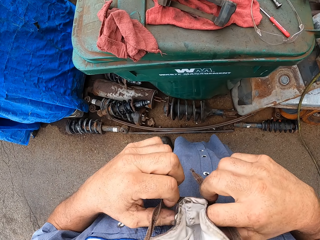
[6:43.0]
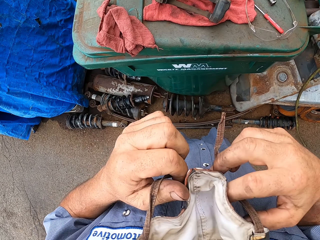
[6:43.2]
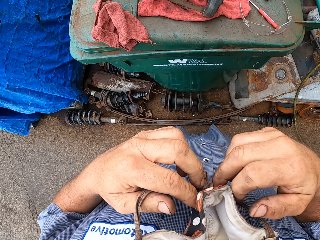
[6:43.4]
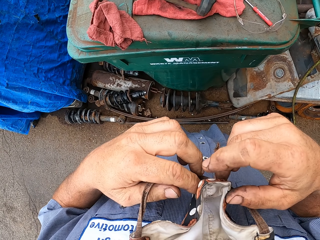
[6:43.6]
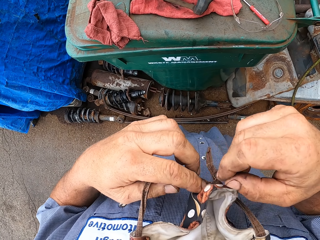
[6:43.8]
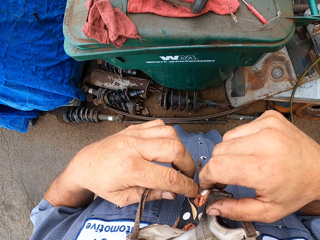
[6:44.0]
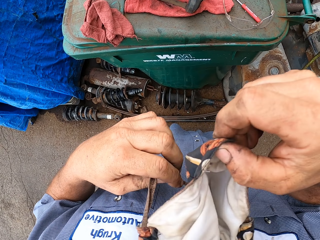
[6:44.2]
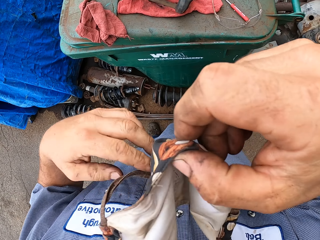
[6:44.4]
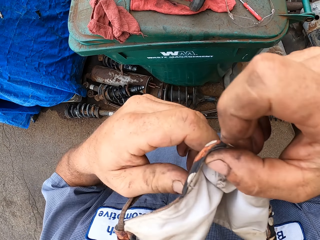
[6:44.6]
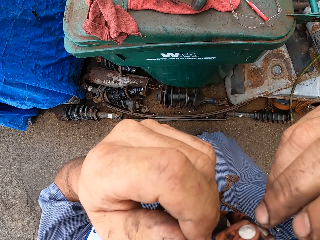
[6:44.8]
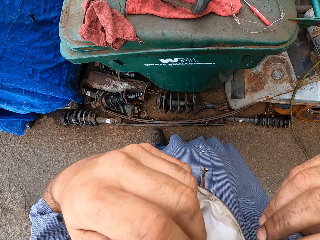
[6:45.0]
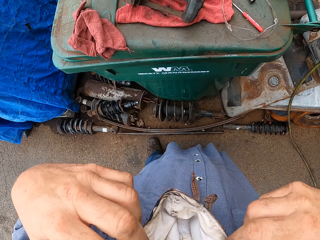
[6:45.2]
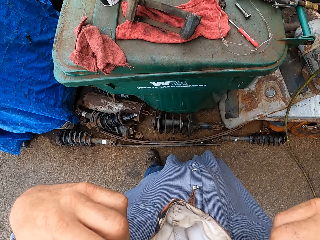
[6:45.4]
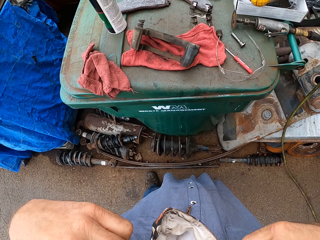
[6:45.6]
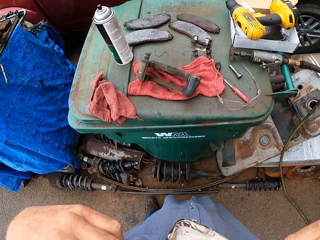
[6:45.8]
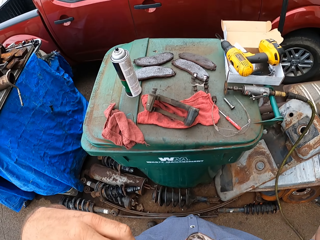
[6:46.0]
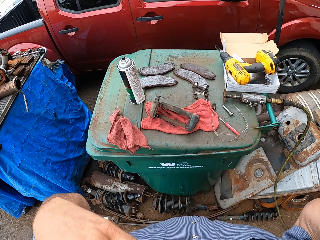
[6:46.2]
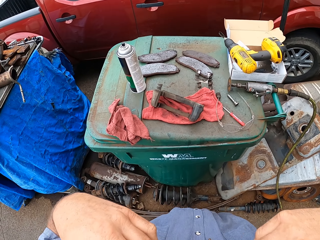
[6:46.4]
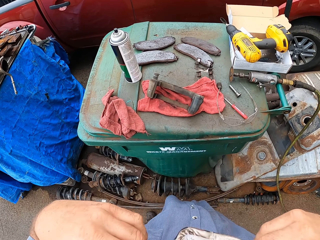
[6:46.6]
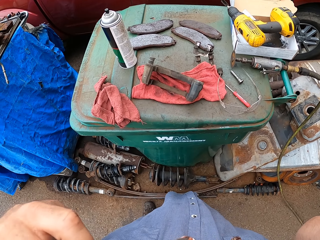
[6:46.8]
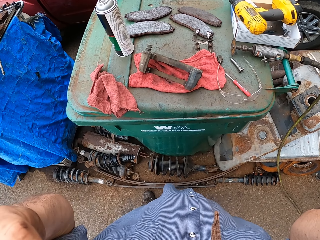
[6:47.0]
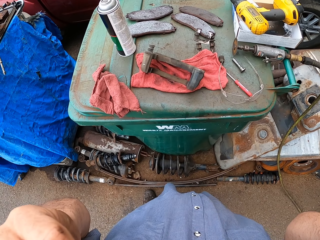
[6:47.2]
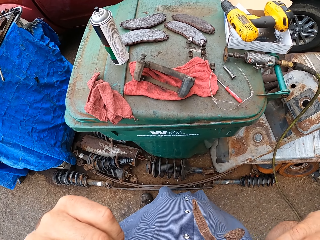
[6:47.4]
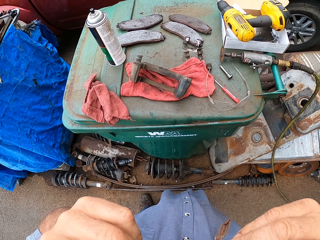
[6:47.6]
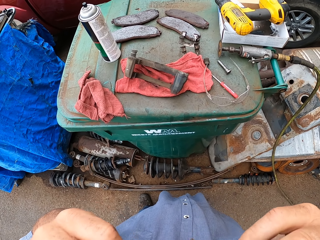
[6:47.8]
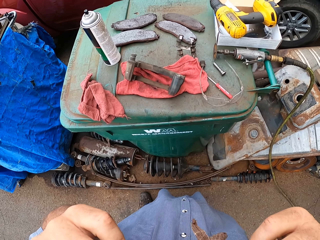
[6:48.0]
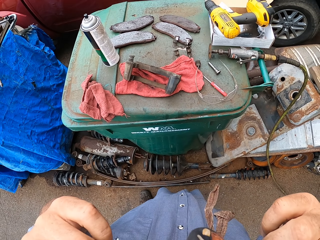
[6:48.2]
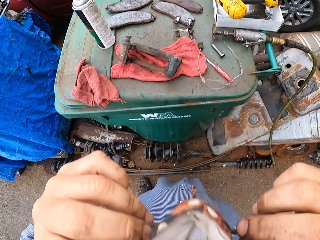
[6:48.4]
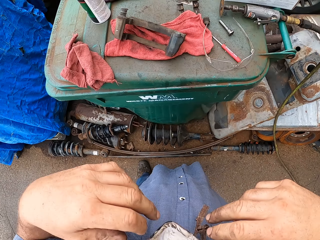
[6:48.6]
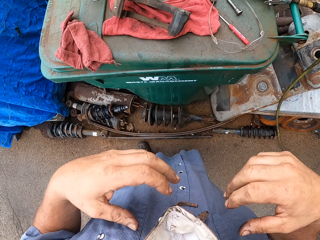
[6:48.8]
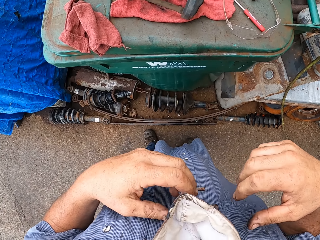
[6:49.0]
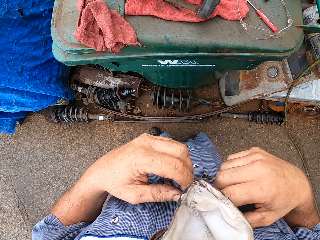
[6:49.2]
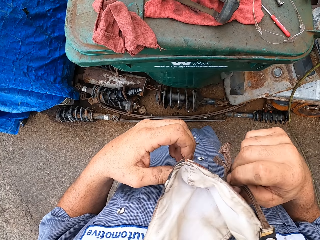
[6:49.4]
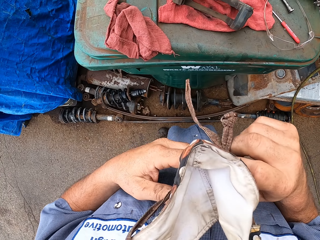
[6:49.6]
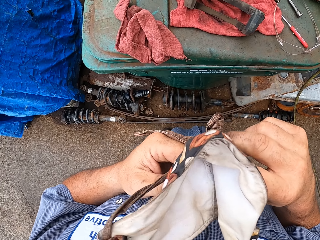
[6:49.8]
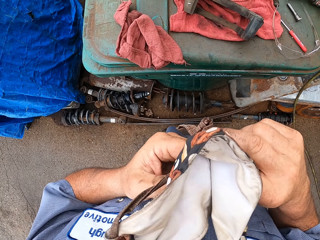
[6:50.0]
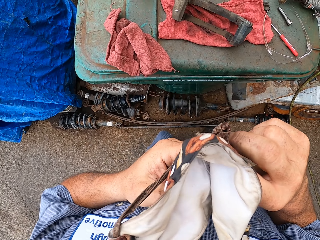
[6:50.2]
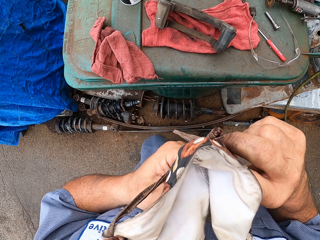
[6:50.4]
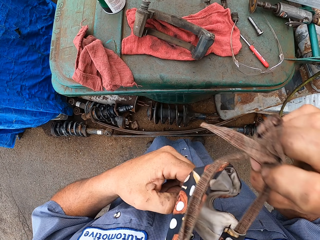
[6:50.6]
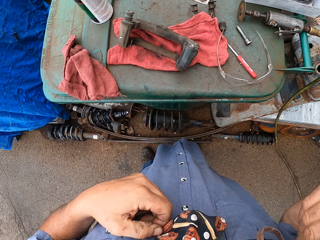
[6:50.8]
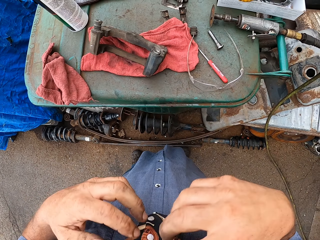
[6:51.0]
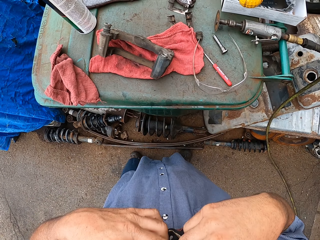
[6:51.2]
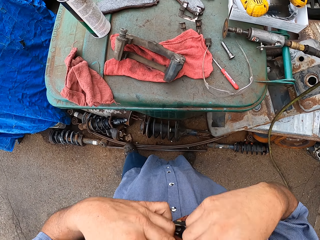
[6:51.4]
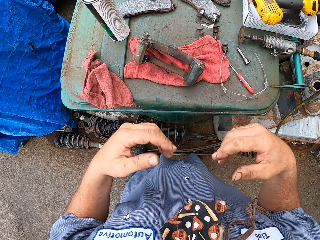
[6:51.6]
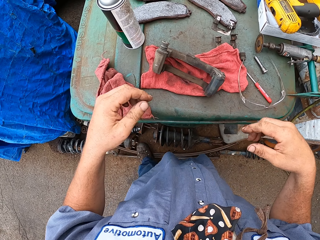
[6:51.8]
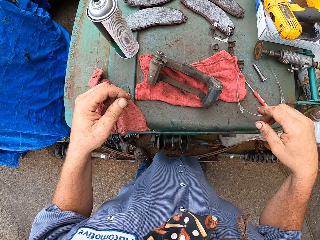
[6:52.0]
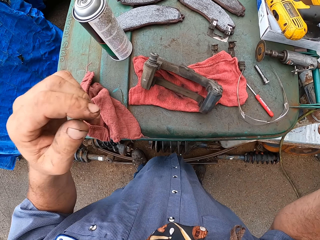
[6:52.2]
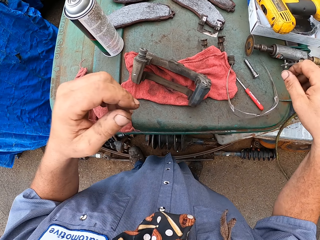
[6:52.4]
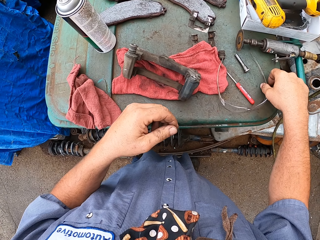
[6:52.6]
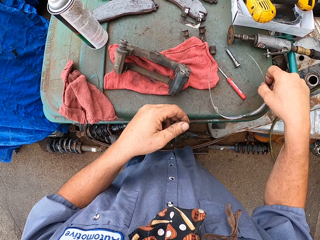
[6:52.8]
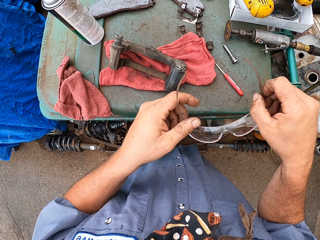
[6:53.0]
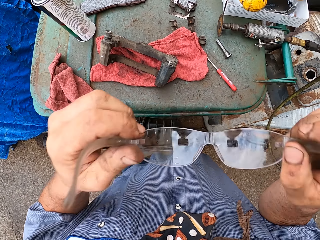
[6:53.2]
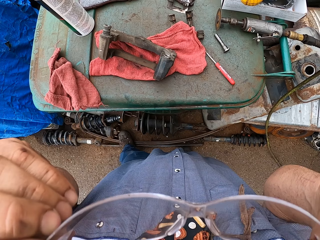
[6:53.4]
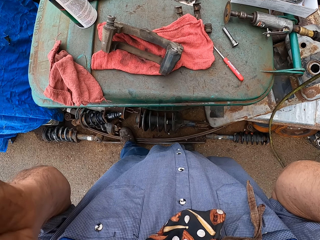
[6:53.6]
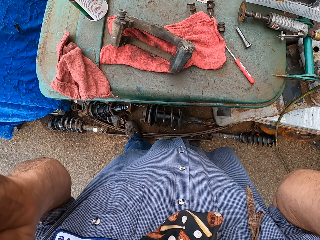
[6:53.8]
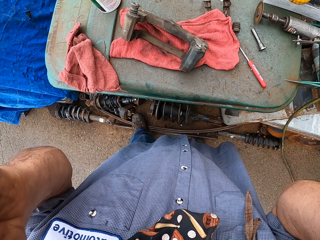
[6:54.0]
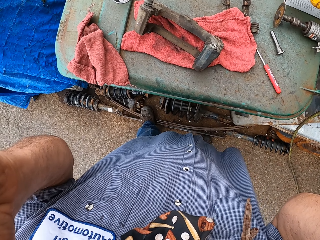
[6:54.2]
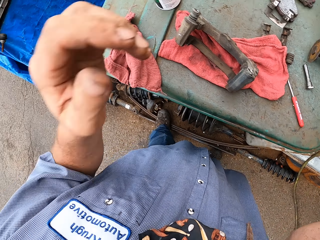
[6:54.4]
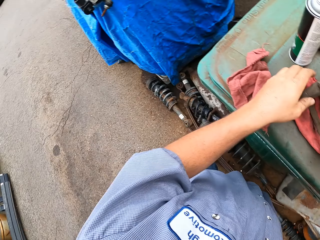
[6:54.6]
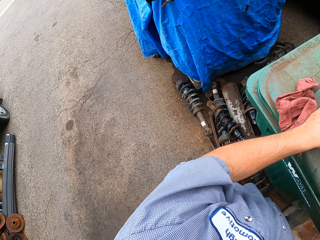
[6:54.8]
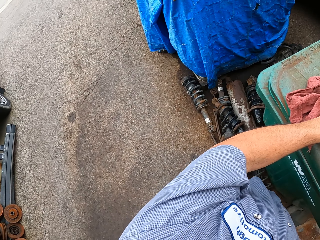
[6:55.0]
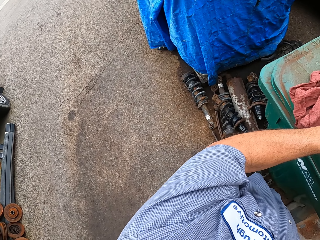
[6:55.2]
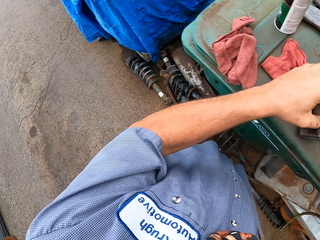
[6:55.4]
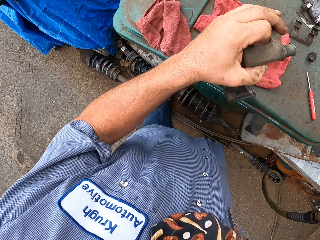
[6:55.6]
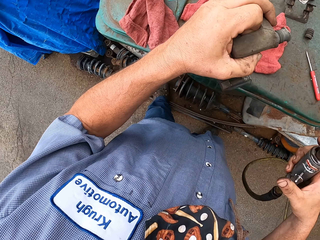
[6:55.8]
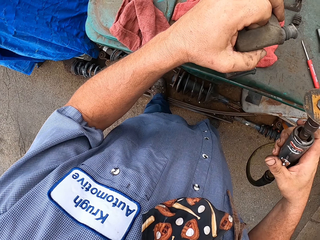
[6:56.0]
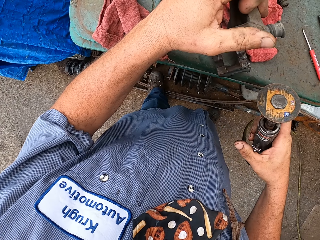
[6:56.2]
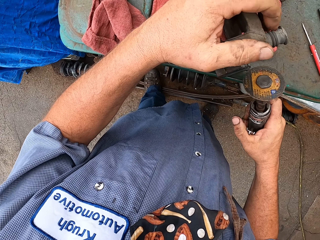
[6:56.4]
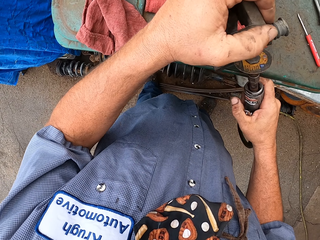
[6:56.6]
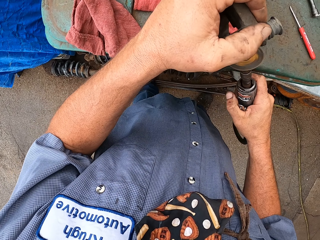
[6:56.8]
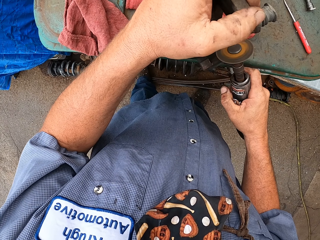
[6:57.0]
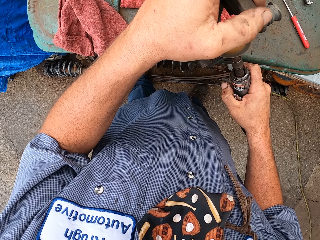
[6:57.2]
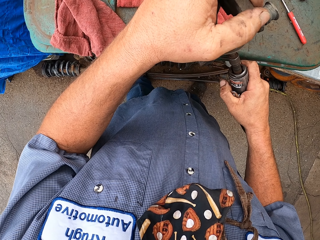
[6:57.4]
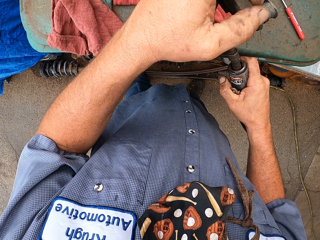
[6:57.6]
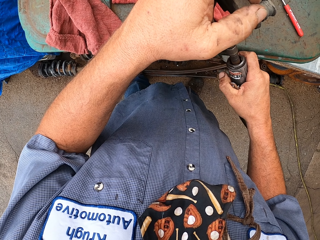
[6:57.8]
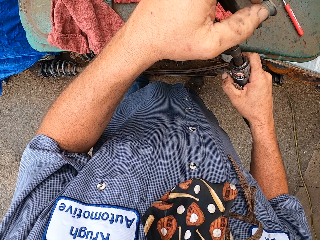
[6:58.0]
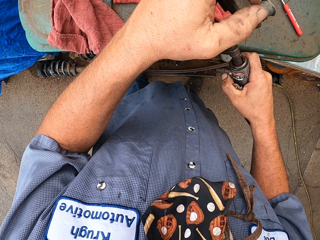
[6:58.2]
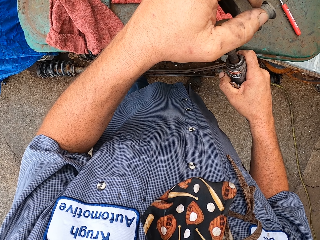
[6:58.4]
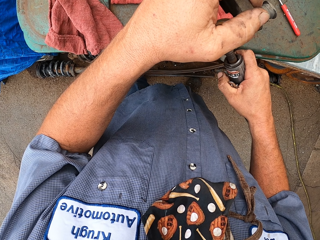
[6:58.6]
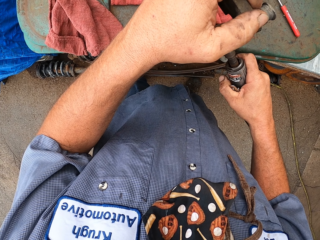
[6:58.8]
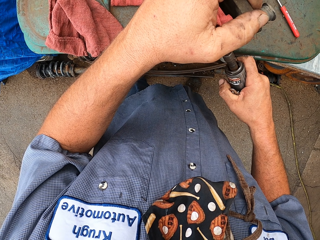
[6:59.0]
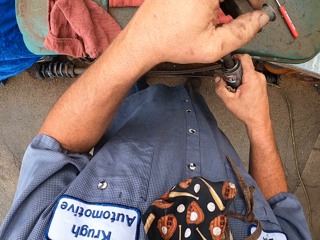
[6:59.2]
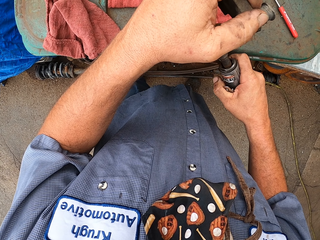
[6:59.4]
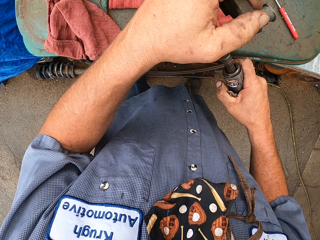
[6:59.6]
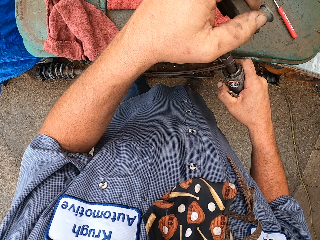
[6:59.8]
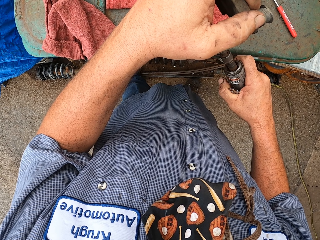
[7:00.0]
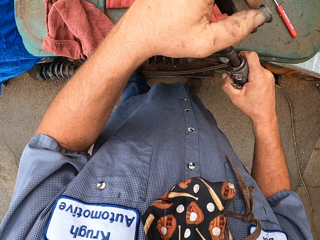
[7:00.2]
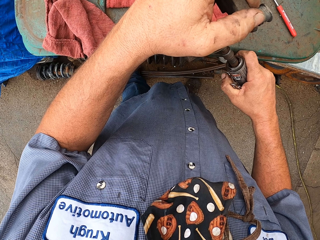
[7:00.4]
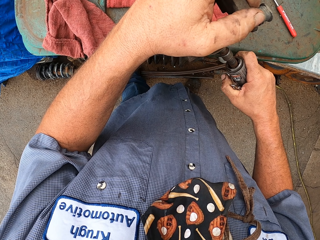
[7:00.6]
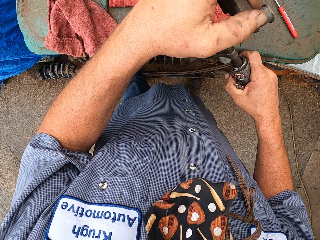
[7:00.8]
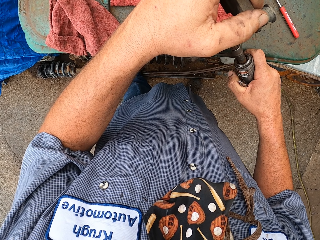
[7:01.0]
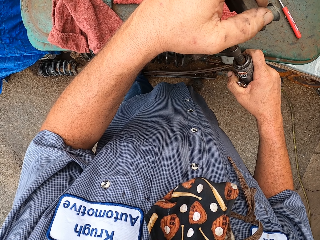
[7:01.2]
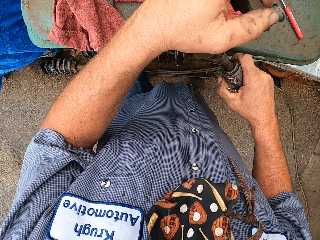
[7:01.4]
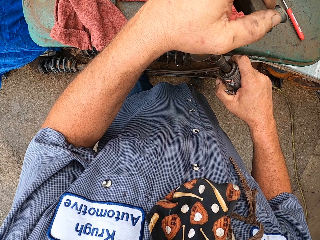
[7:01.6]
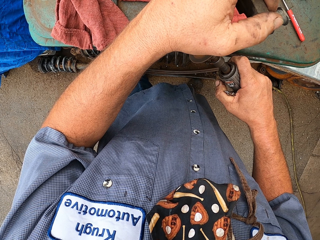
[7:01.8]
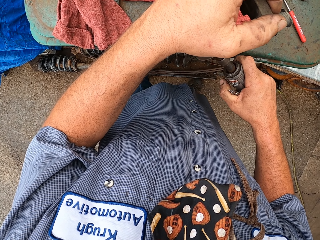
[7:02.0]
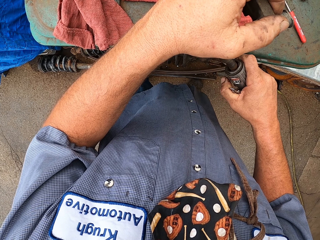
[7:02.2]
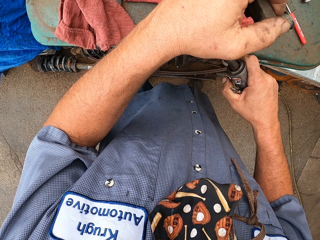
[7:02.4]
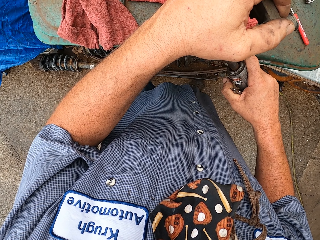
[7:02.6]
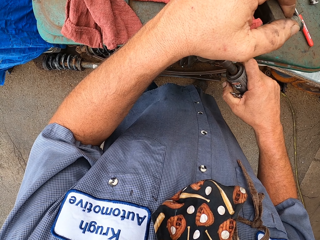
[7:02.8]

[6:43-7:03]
The camera wearer adjusts the face mask. They remove the mask. They put on the eye glasses. They smooth the spare metal with something. They weld something with a welding machine.

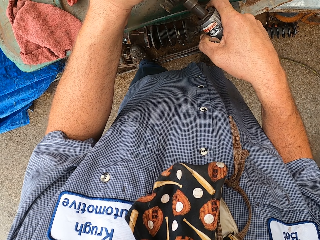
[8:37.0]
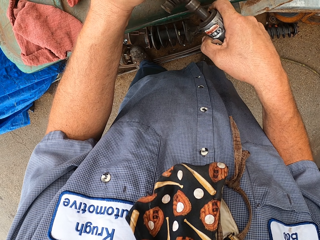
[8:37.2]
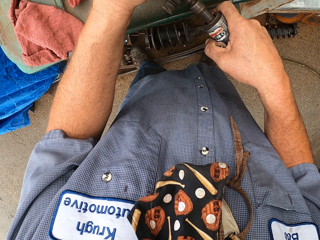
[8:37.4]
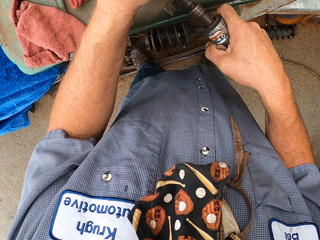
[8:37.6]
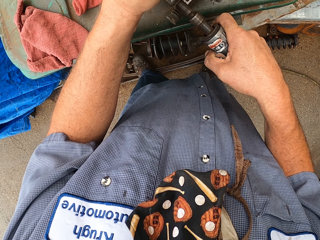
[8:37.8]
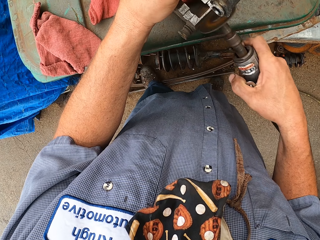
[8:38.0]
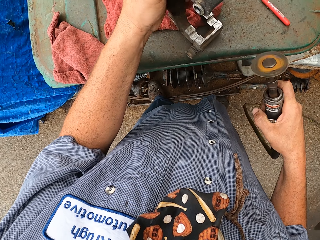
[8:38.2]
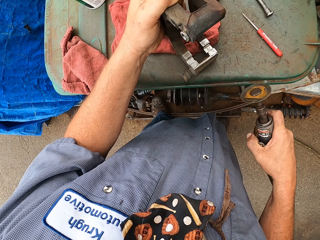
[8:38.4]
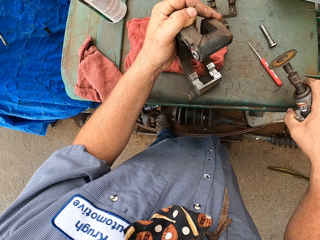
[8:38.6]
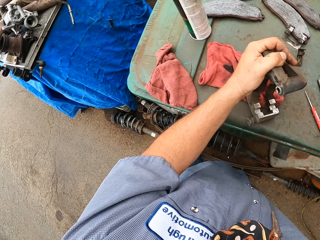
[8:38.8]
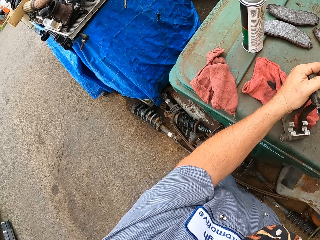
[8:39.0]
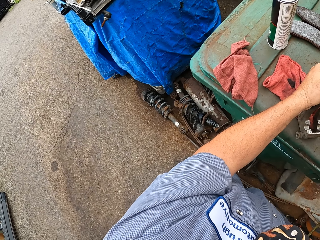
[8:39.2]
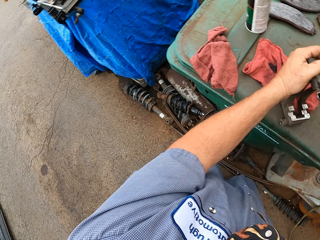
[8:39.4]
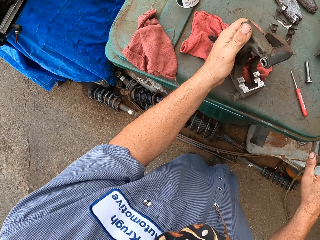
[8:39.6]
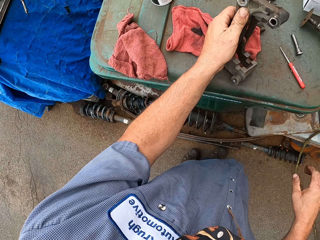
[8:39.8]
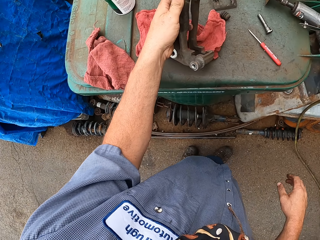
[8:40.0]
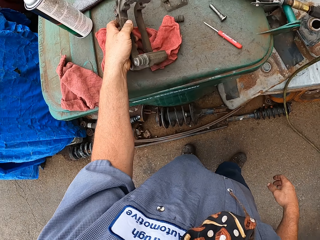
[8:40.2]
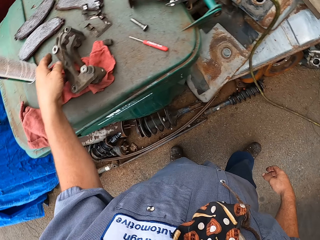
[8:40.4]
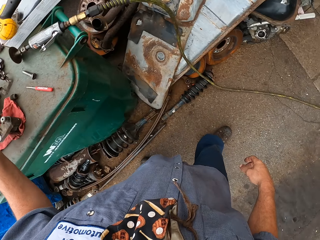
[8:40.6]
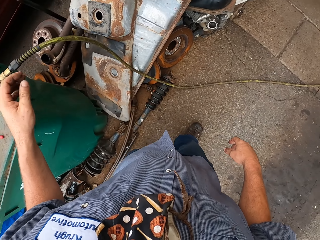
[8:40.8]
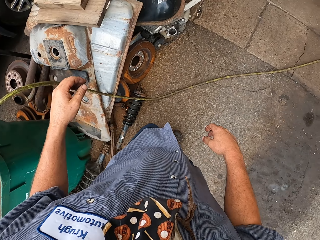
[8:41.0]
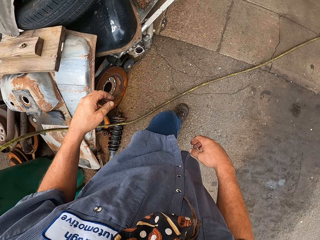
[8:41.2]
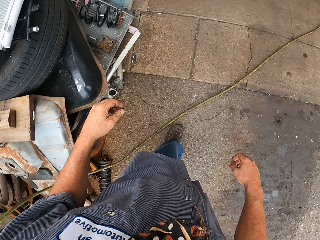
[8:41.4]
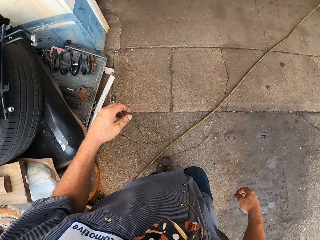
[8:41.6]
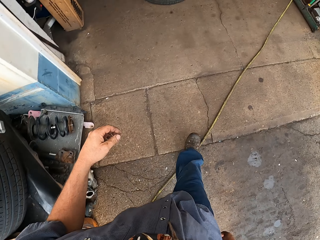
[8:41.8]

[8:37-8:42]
The camera wearer puts a welding machine on the table. They walk inside the room.
